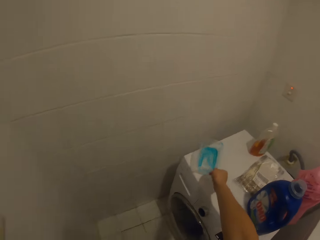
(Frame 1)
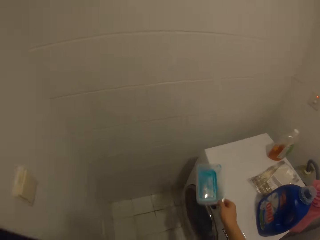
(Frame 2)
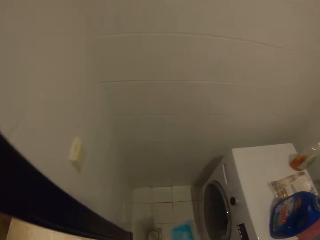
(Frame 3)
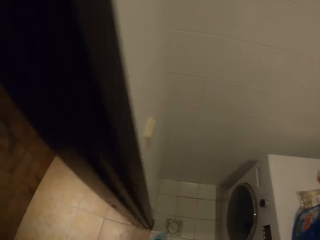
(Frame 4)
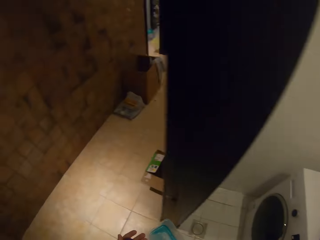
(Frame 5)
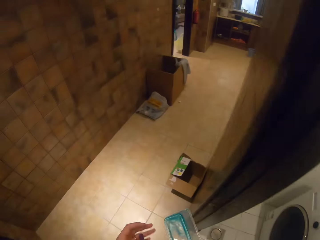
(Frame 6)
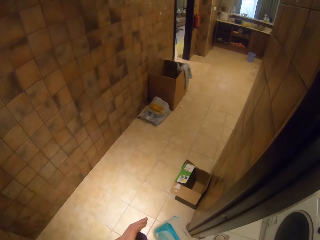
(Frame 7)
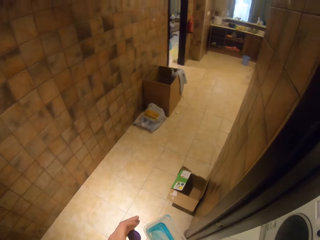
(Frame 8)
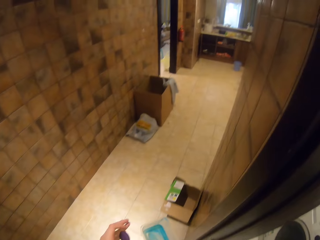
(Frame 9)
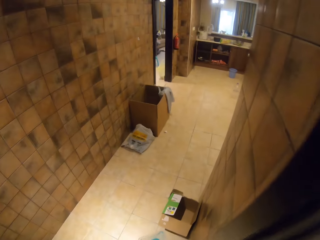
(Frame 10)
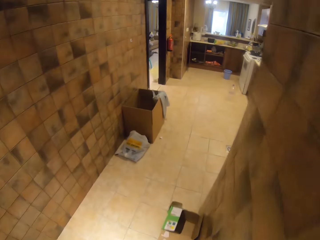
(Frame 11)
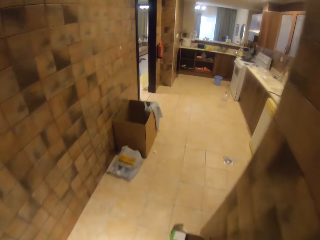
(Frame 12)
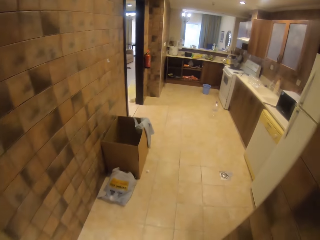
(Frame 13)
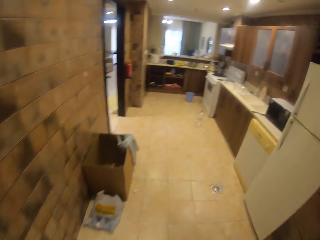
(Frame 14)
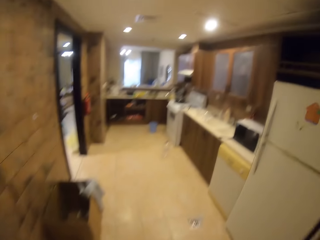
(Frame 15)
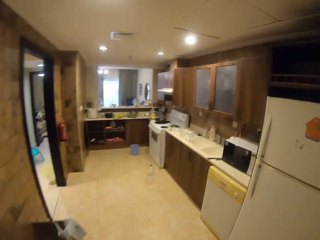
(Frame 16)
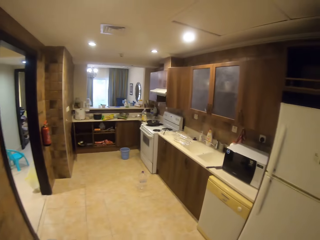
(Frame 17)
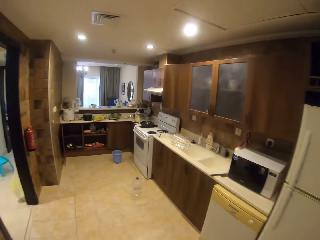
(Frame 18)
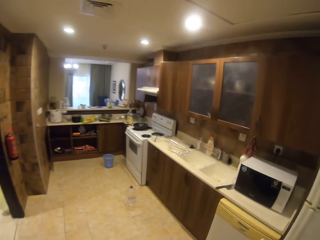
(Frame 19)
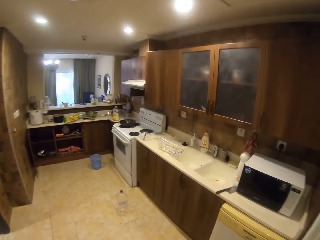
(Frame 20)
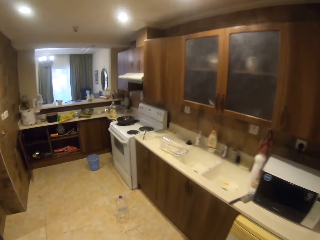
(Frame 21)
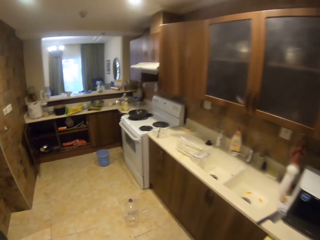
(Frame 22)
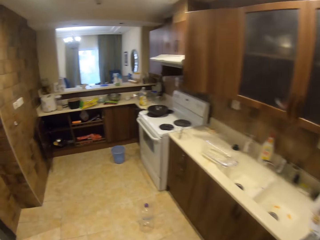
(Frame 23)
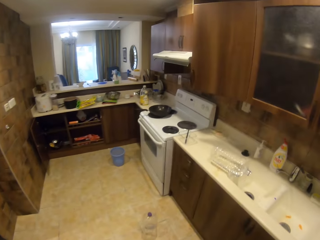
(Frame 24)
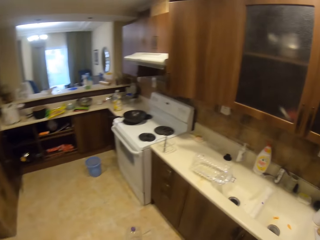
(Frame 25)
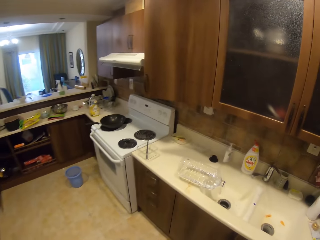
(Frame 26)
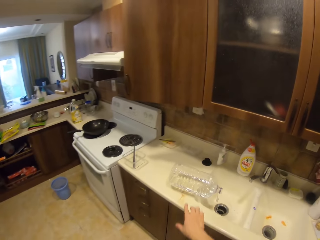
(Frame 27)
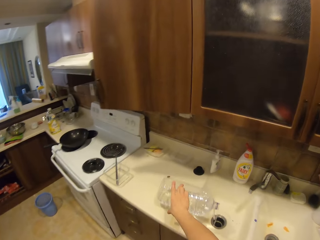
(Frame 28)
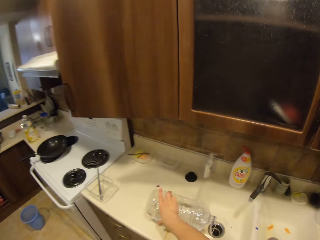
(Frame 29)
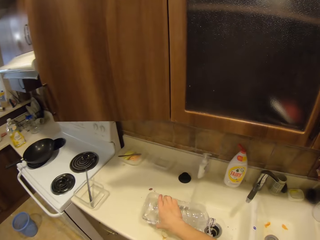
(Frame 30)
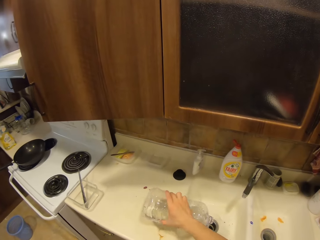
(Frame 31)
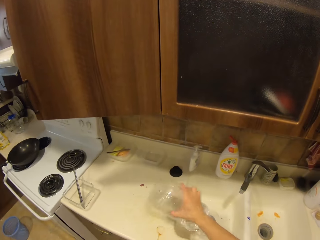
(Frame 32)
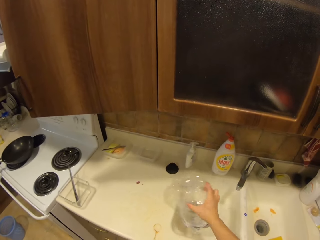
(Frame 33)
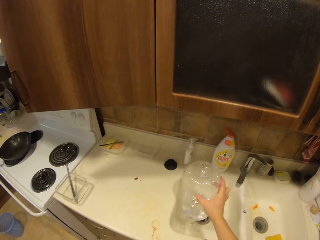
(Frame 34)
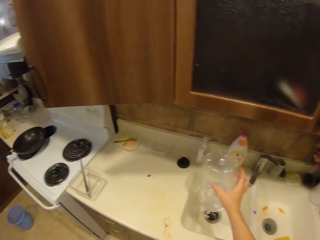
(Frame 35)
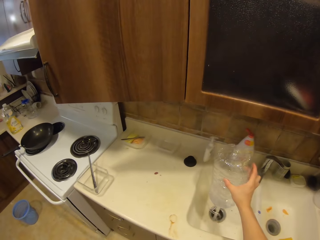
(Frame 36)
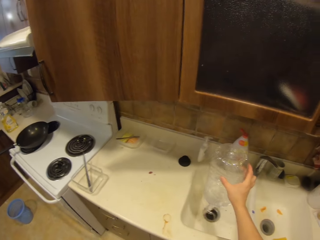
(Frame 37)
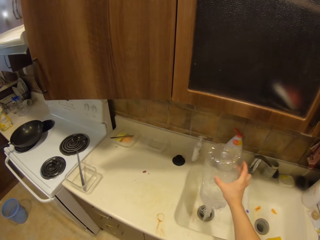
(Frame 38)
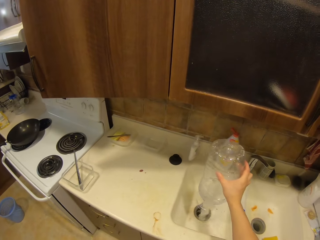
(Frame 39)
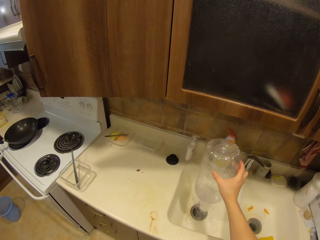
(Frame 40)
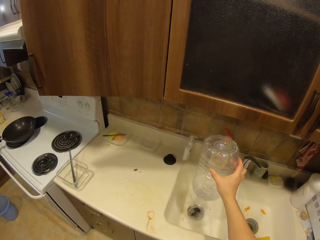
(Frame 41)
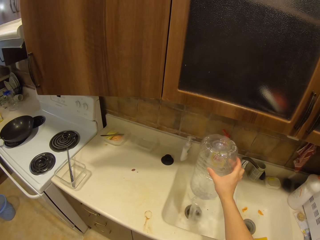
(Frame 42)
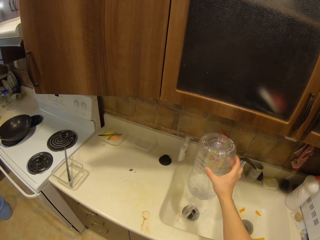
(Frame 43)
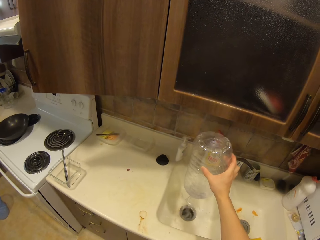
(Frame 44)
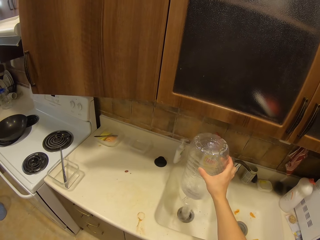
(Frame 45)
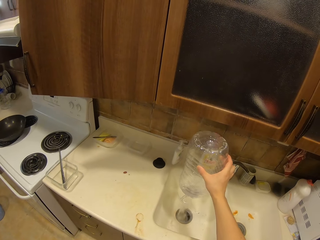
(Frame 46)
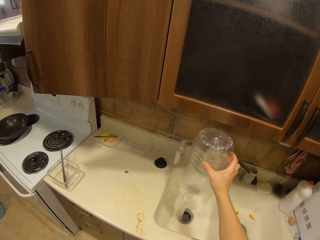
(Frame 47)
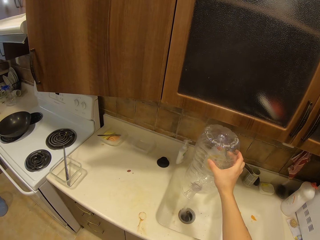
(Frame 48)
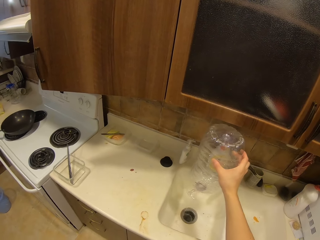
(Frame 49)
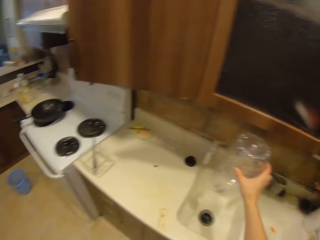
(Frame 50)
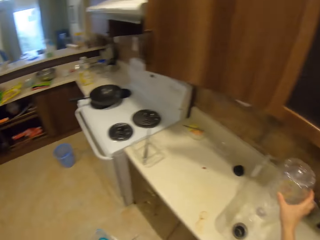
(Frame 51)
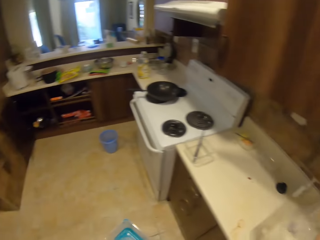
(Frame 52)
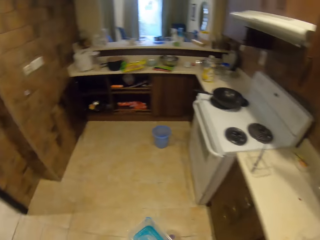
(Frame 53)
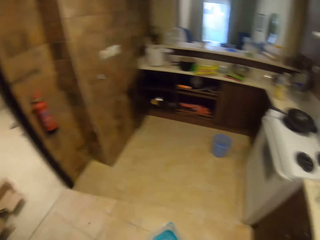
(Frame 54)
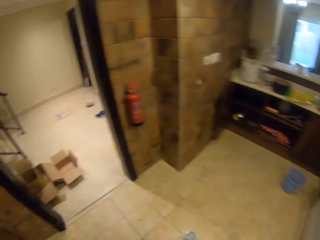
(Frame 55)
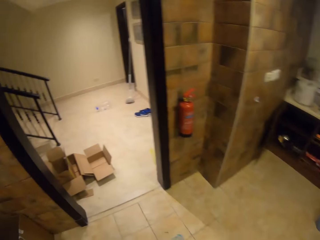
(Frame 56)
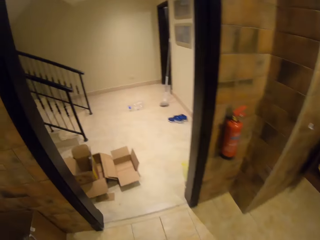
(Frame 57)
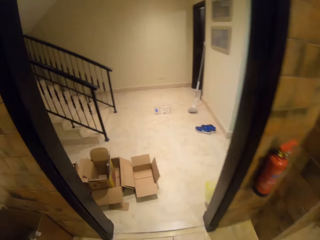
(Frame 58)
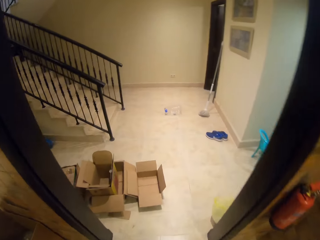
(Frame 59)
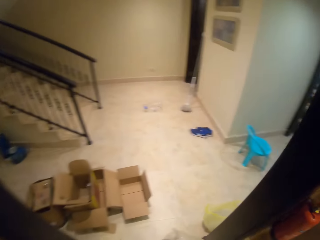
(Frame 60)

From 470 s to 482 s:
The camera wearer takes a soap dish on top of the machine. They turn left. They move sideways. They walk forward into the kitchen. They lift up the bottle of water from the sink. They pour water in the sink. They turn back.

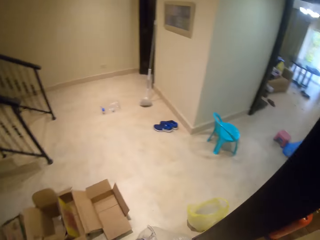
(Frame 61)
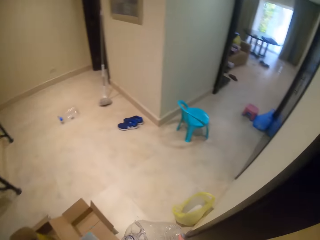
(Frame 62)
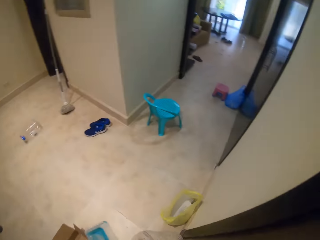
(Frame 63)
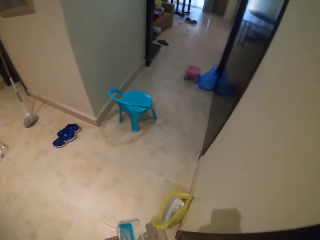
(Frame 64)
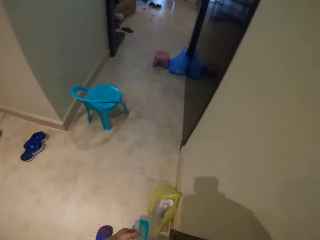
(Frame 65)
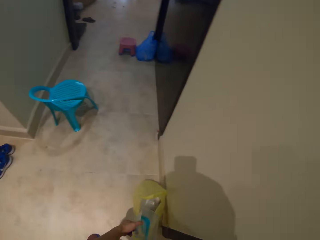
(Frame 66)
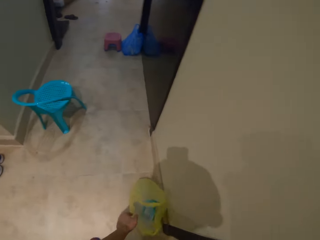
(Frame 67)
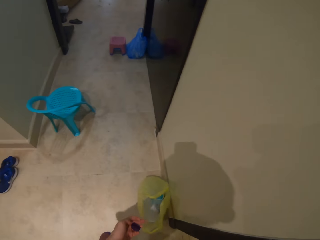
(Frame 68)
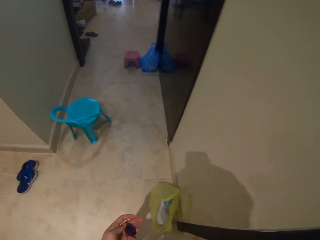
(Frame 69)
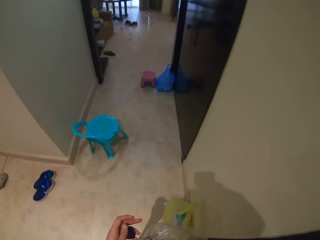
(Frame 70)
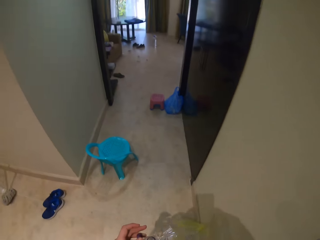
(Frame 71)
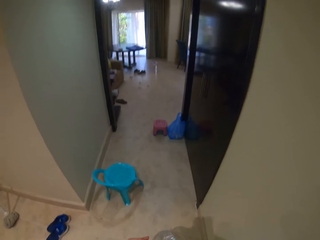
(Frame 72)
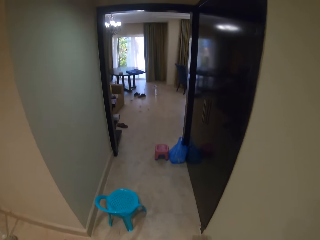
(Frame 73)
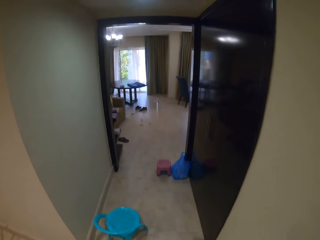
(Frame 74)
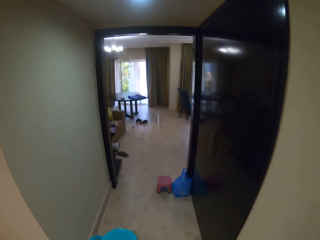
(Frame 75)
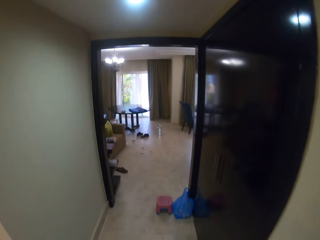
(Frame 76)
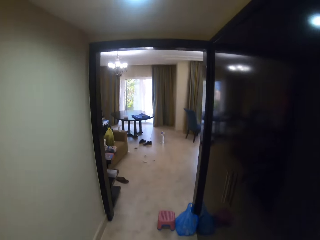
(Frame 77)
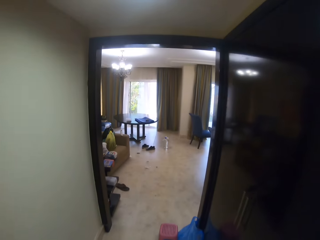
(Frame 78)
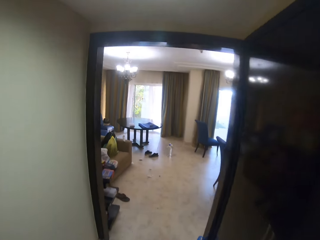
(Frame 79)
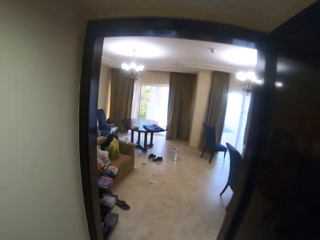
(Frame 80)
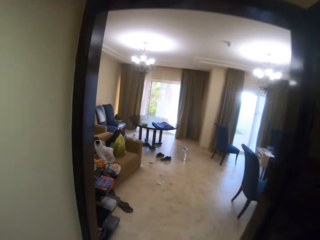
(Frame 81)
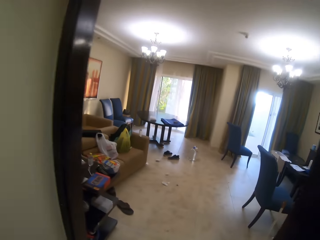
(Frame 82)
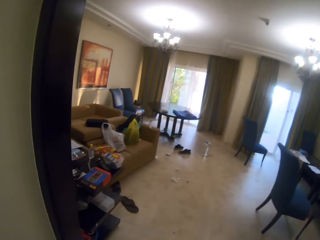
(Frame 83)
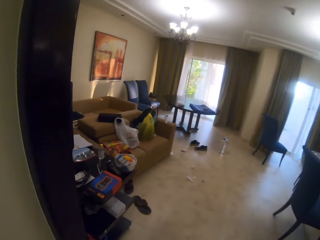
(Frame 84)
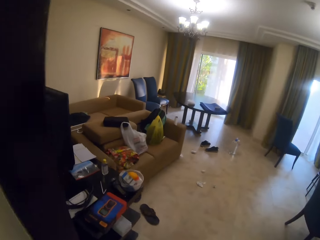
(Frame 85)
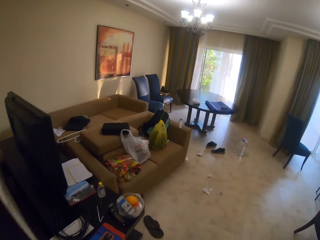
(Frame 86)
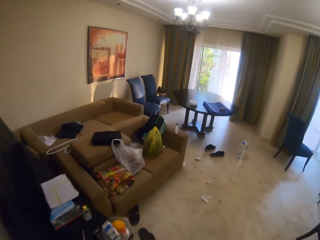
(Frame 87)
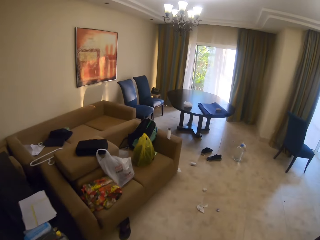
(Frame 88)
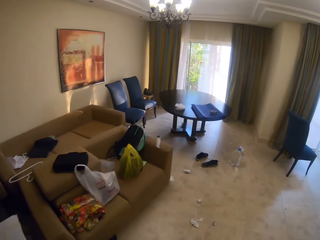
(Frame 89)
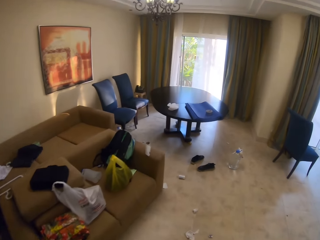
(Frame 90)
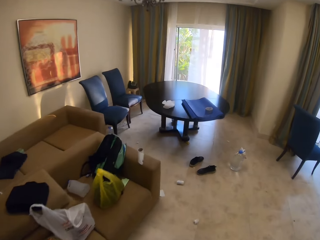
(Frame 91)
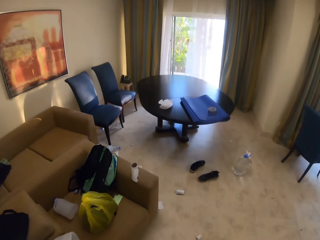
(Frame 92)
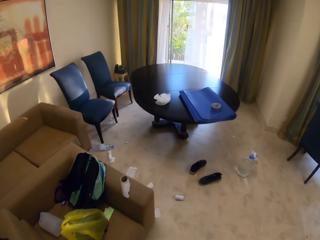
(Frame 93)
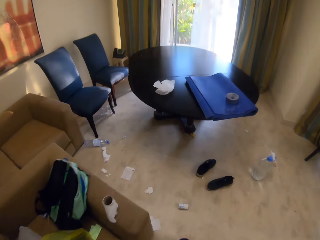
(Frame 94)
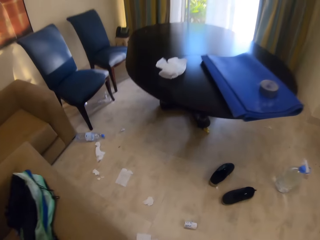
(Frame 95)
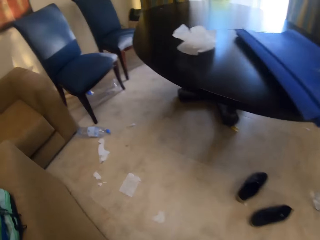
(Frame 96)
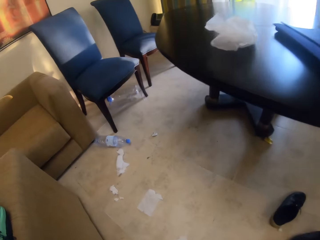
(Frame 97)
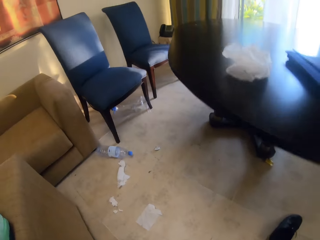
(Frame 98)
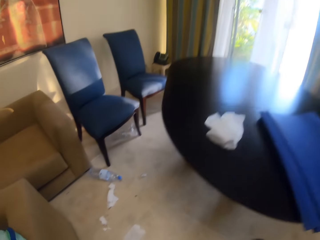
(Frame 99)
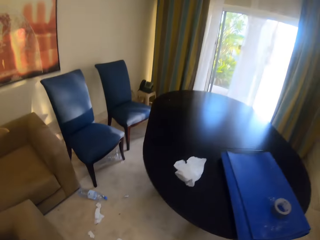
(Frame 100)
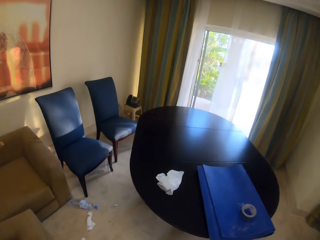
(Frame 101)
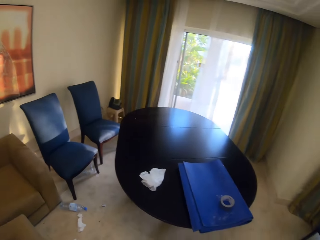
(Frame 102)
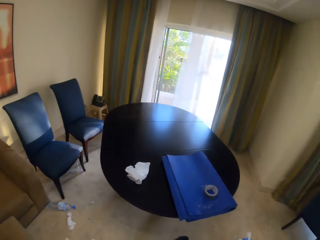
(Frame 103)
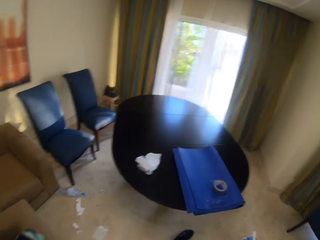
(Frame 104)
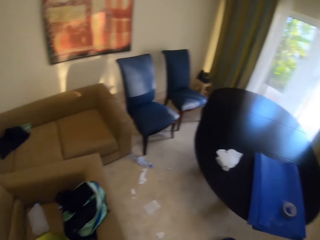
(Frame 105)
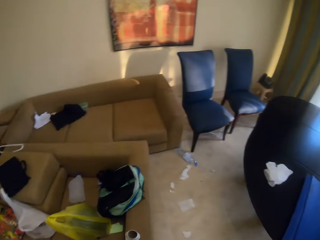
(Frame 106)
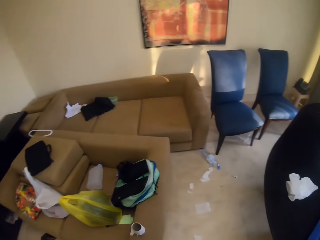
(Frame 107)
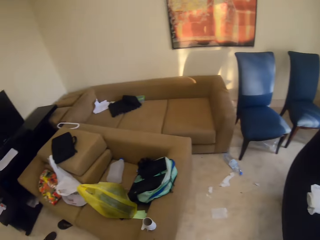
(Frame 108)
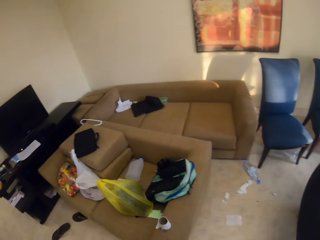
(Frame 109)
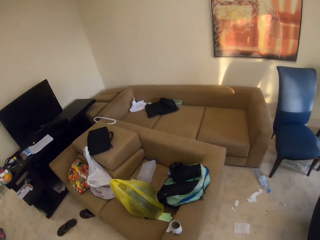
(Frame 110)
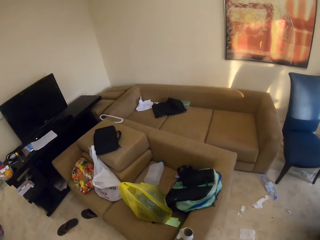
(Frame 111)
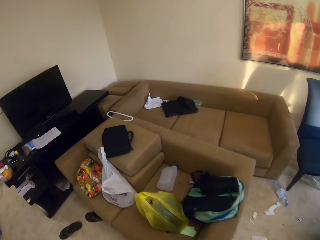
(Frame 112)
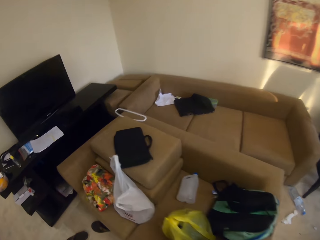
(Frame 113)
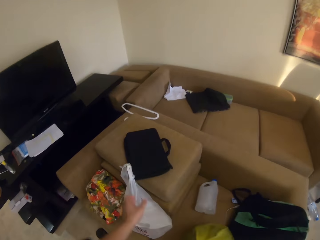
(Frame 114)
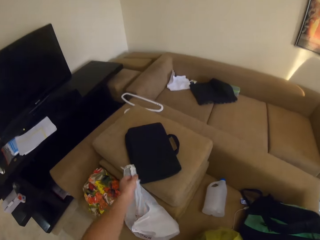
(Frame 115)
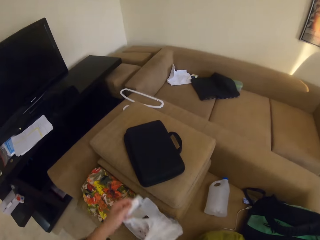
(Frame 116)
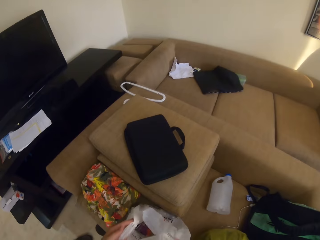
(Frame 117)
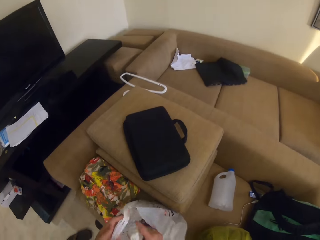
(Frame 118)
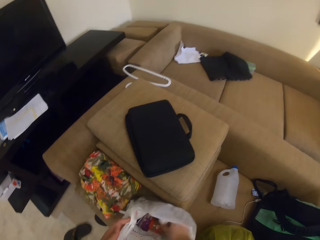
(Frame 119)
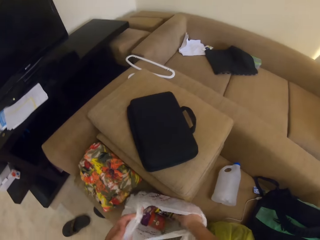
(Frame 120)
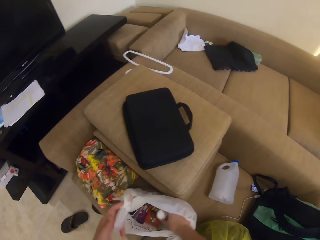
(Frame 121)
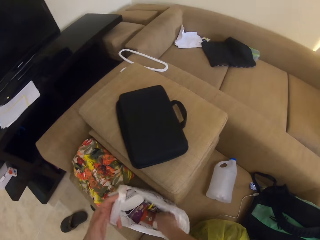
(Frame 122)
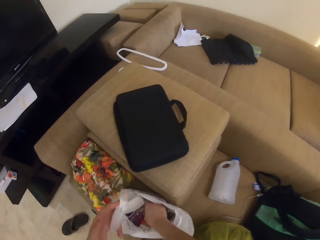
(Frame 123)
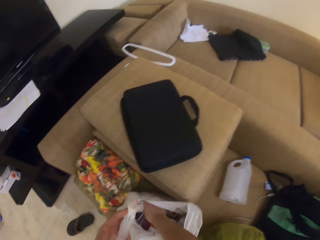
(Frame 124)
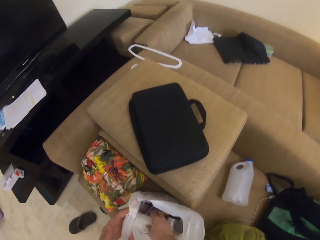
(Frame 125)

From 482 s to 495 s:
The camera wearer walks out of the kitchen into another room. They put the plastic tin in the nylon bag. They put a bottle of water inside the polythene. They walk forward, enter the living room, and walk forward. They turn left.
